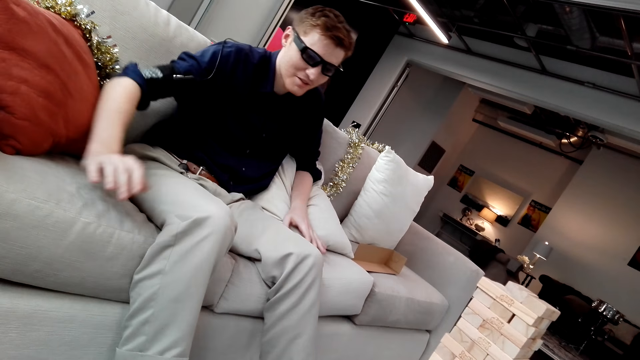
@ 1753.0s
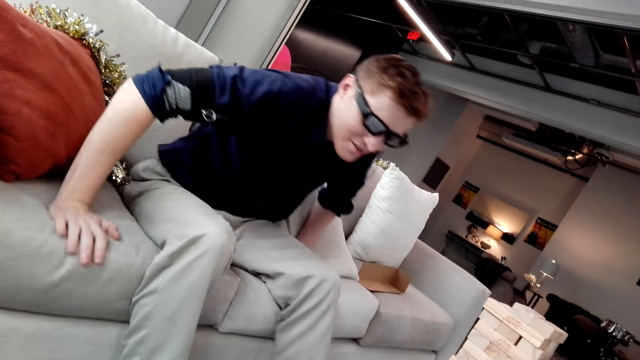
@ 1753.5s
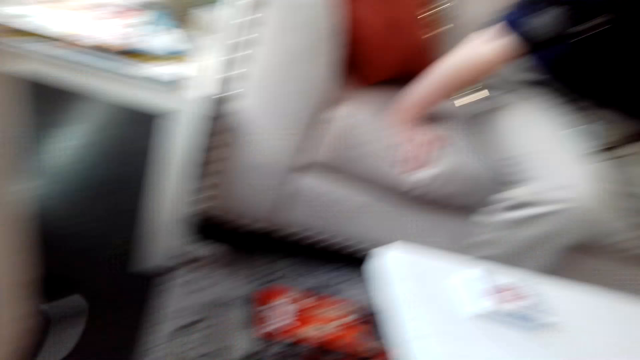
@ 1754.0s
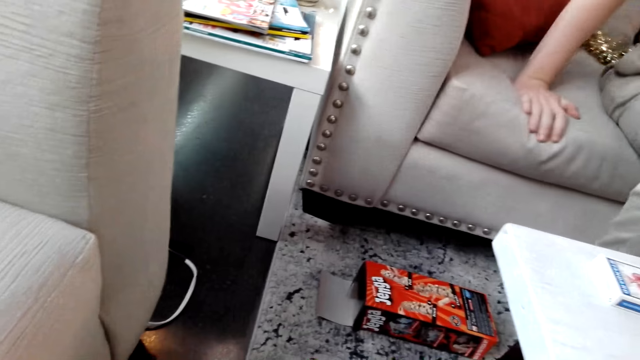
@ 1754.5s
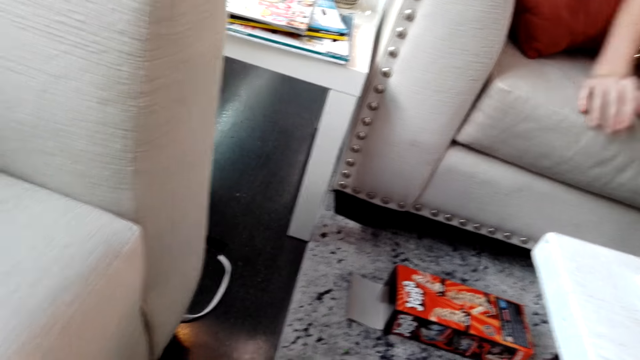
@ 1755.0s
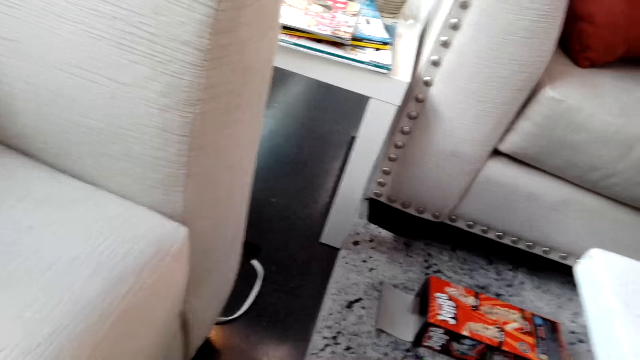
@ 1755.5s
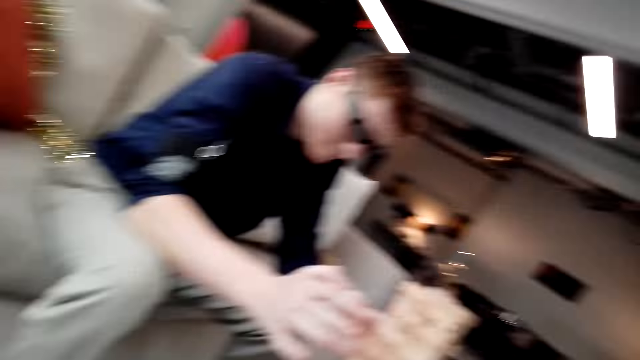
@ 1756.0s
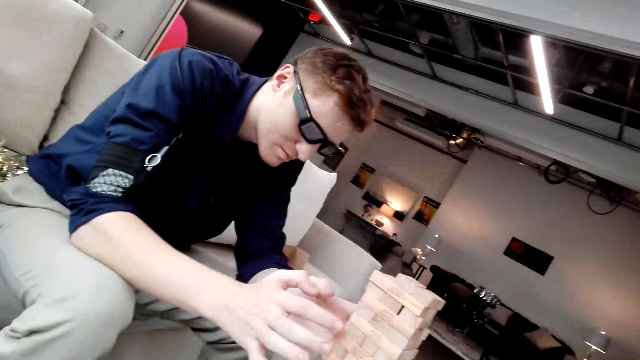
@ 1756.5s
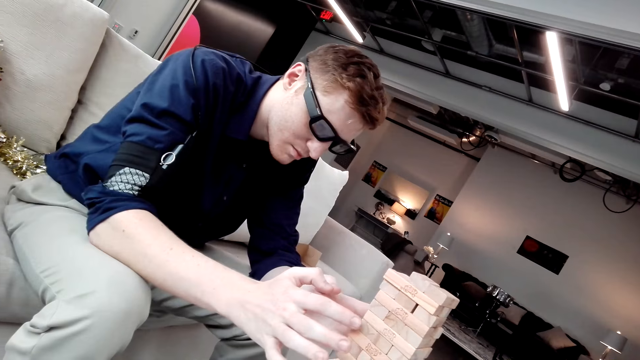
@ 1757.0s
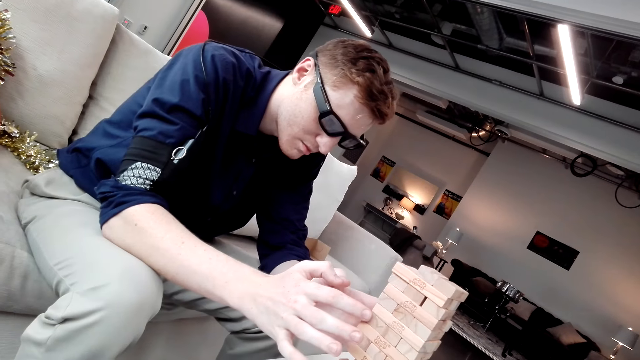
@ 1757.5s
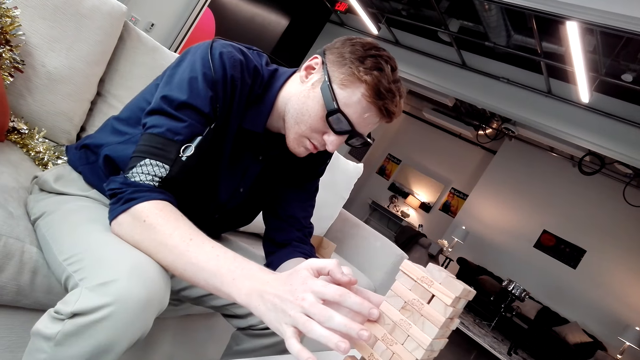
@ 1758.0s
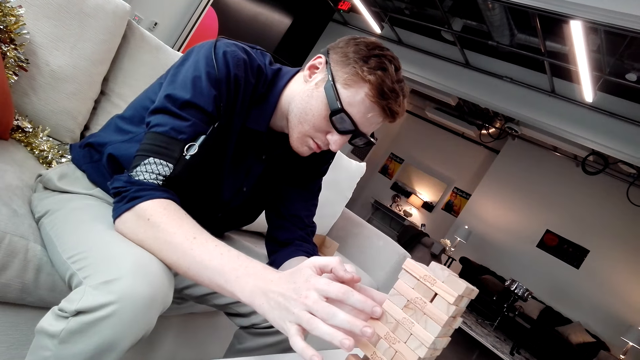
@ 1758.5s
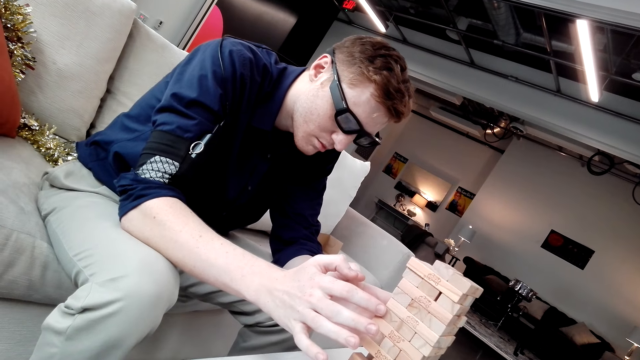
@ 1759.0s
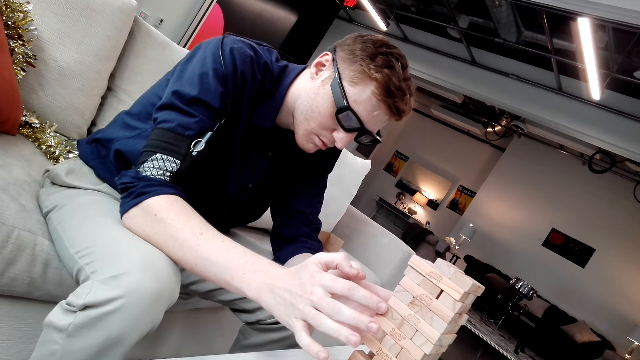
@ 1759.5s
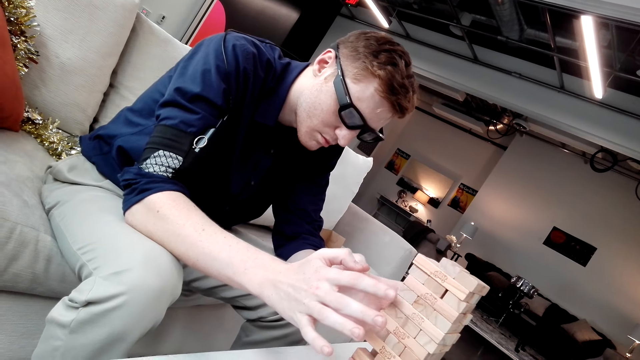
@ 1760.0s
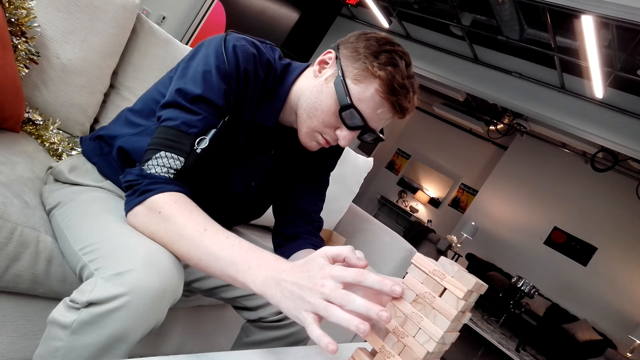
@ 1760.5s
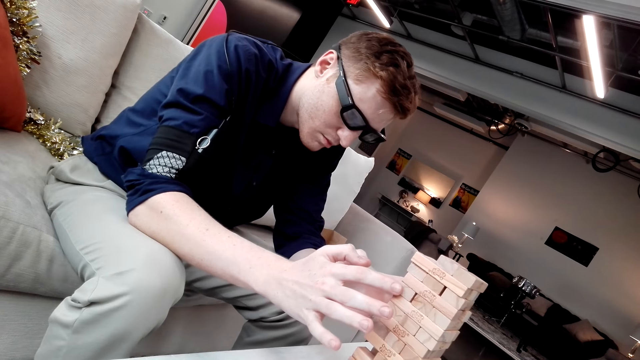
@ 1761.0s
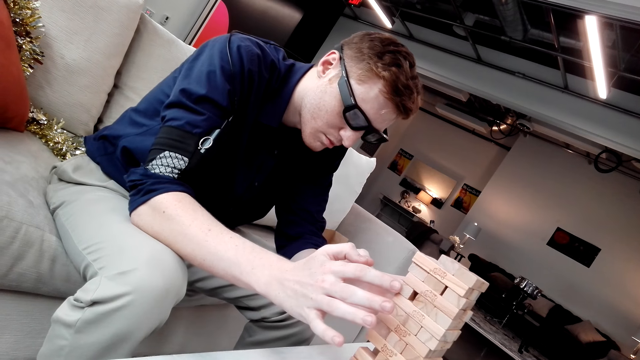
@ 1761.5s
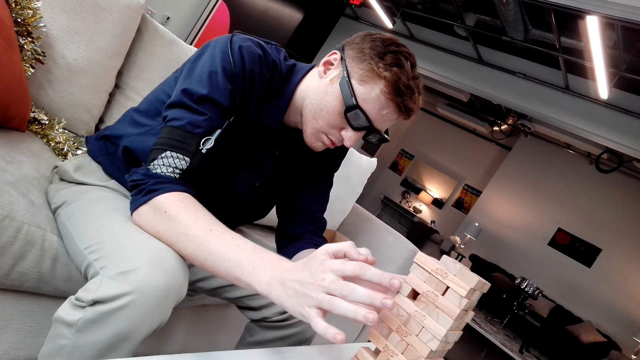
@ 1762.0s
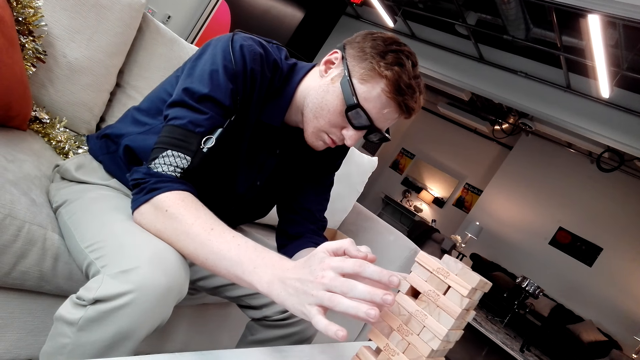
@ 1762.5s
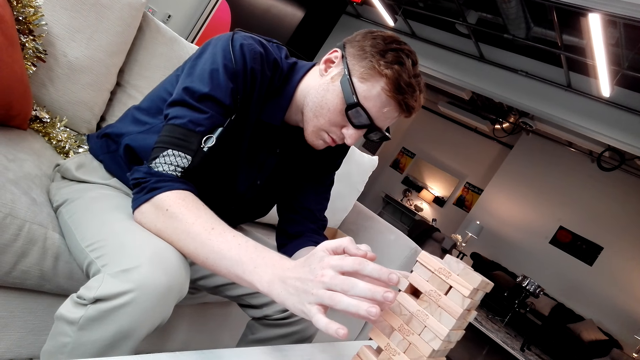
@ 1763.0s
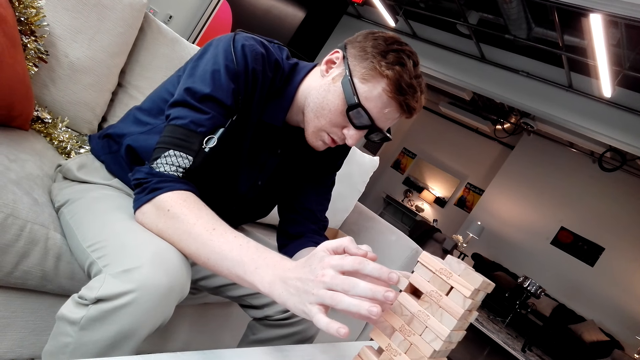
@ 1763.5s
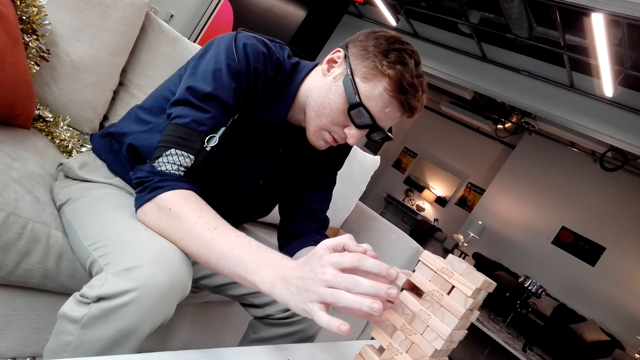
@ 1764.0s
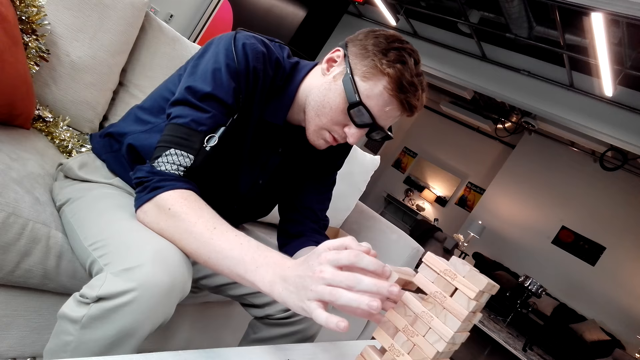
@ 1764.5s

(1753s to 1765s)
The camera wearer looks around. A man removes the block. The man holds a Jenga block and pulls the Jenga block.

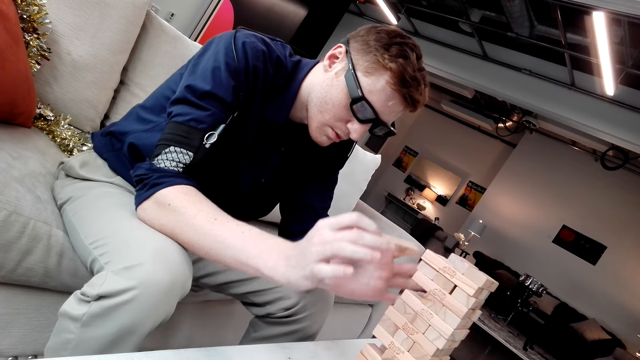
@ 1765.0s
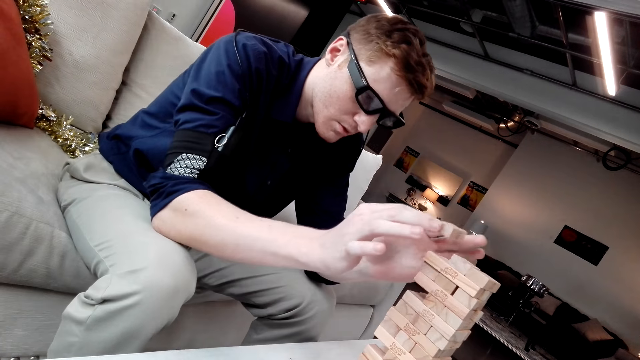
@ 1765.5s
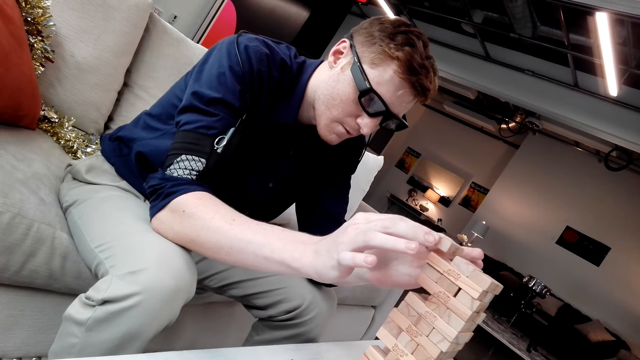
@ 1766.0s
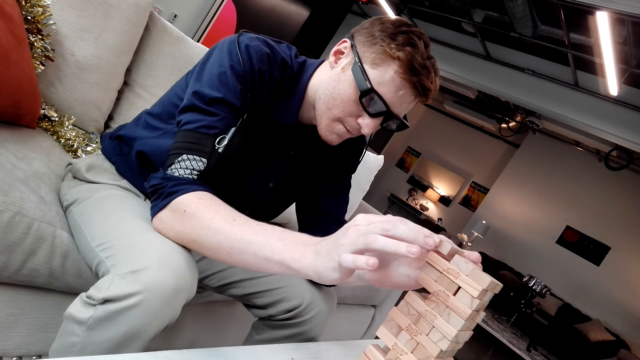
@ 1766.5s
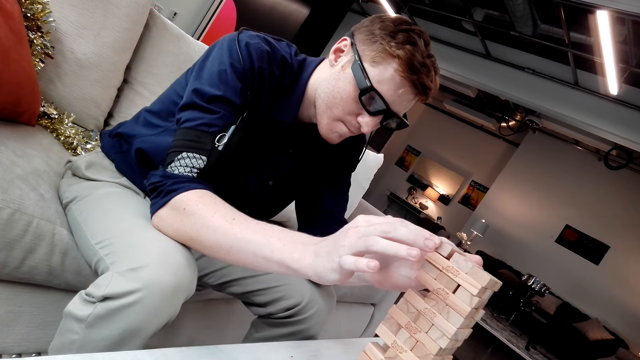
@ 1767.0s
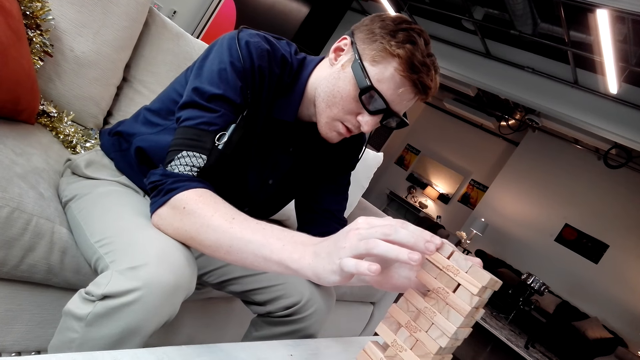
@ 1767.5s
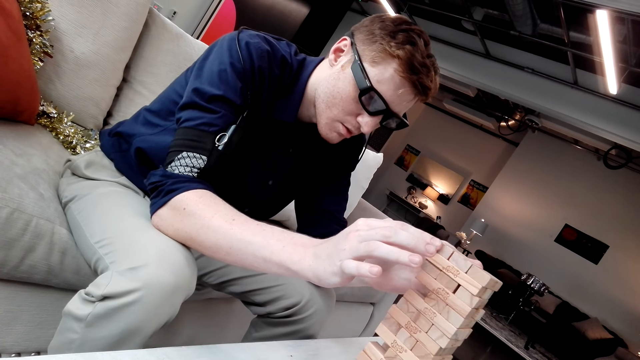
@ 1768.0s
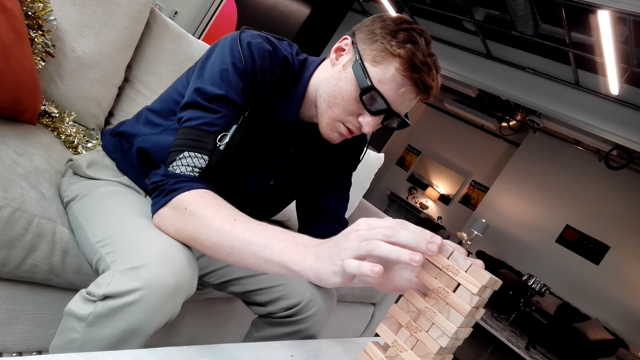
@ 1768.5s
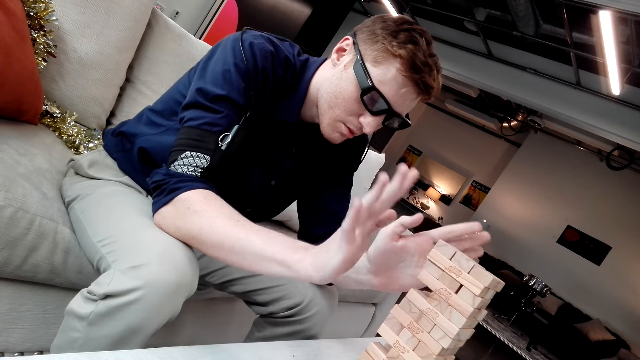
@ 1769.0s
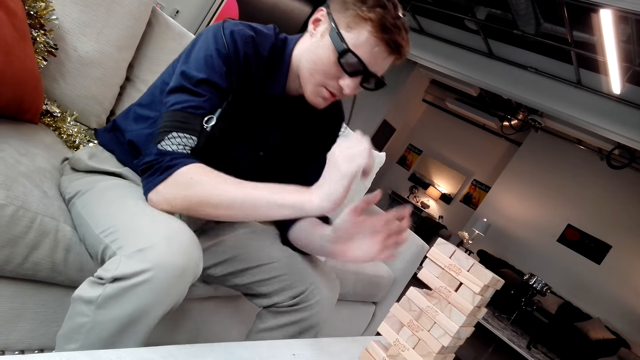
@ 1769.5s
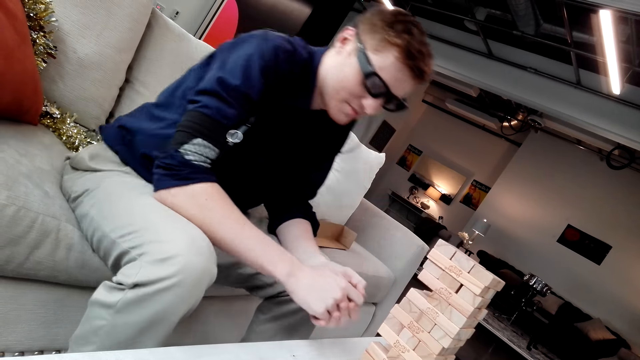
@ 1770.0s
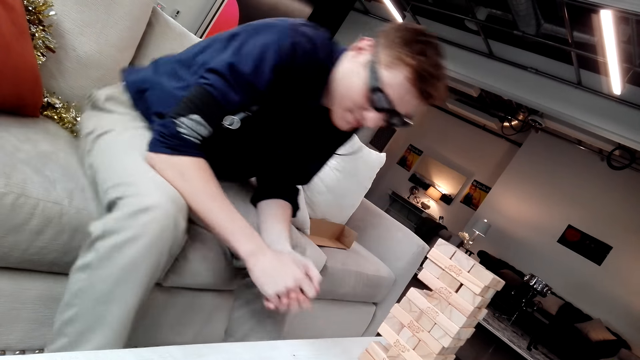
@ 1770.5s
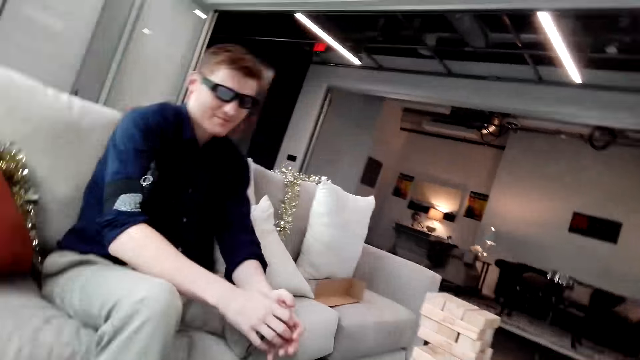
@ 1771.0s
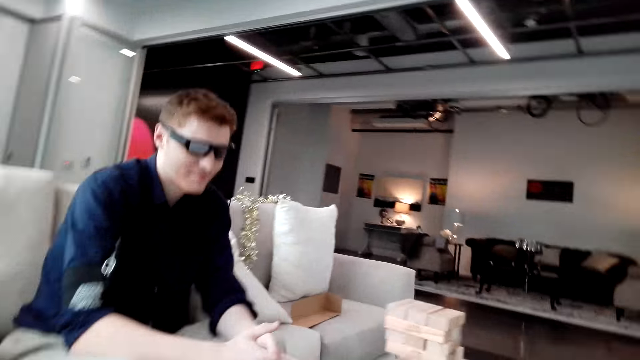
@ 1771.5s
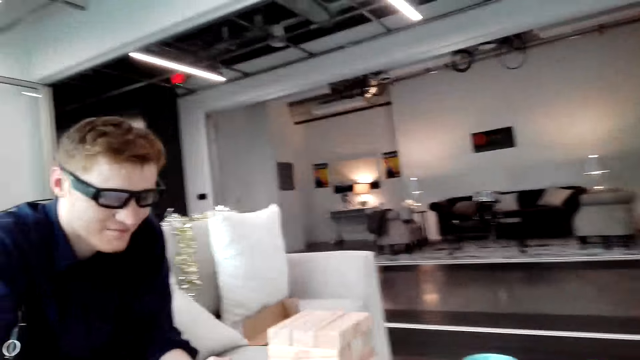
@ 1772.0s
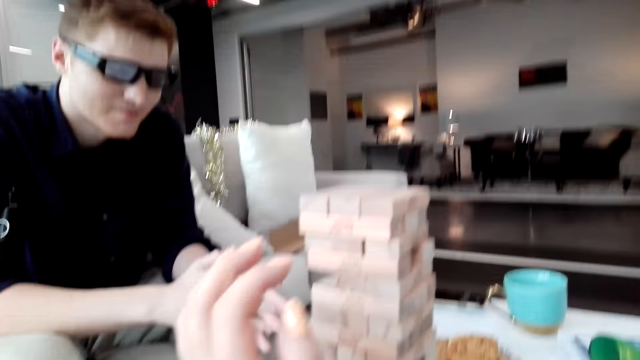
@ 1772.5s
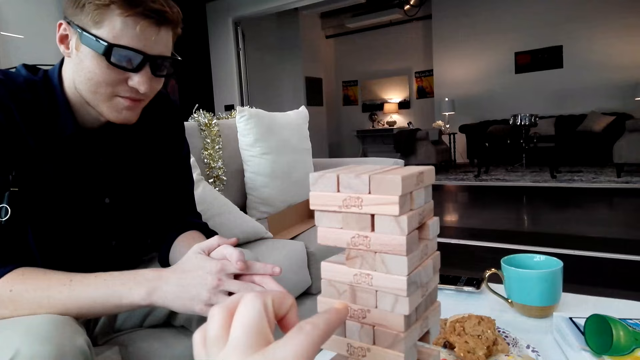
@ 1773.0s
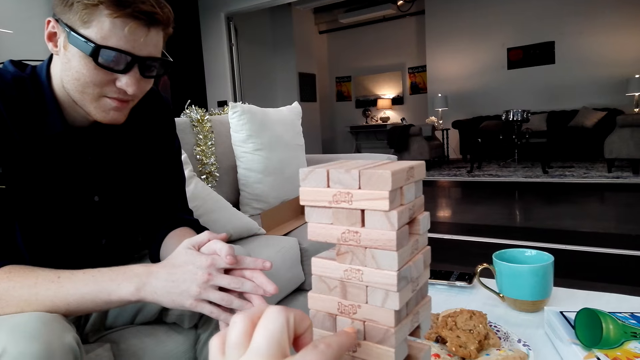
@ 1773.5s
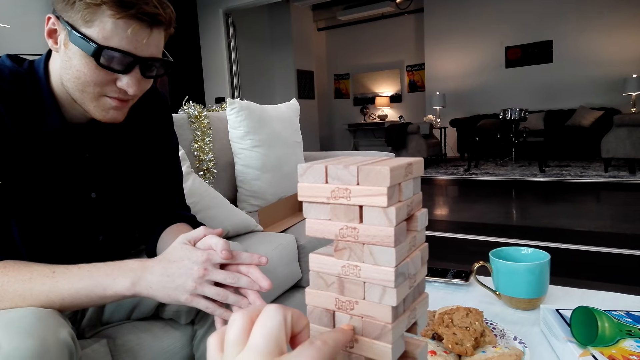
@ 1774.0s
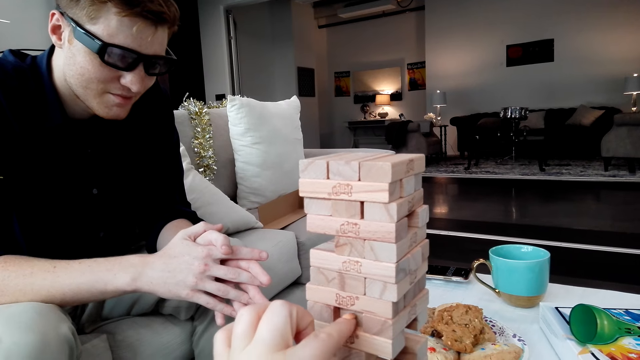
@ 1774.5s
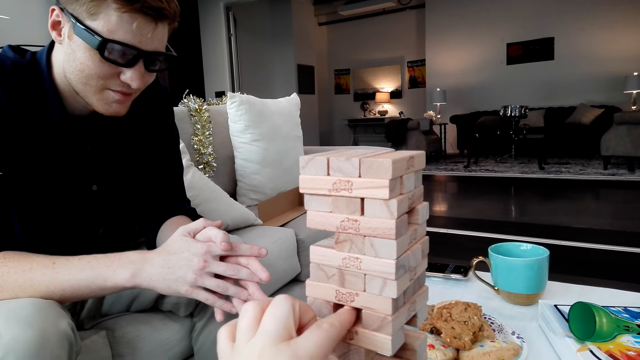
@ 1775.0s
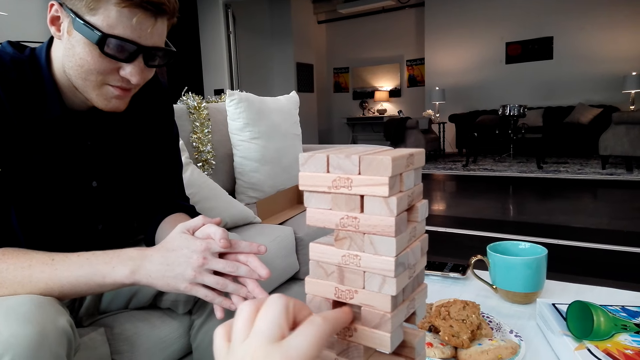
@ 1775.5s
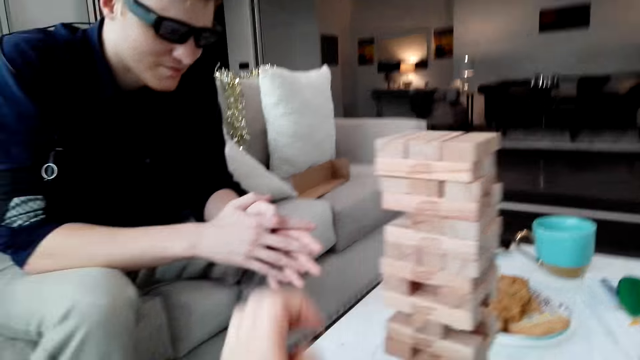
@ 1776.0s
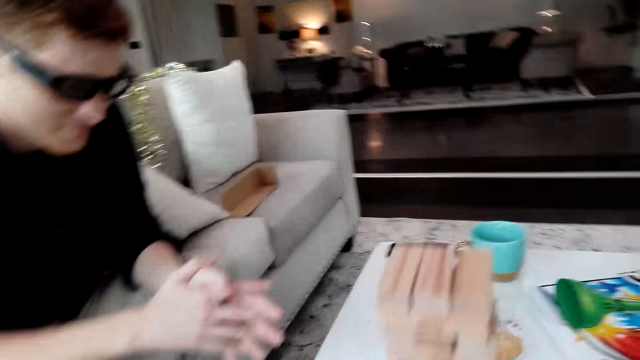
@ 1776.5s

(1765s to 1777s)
A man puts a Jenga block on a tower. The camera wearer removes the block. They push a Jenga block.
